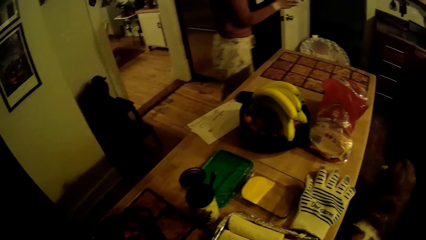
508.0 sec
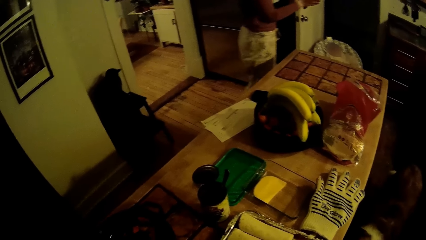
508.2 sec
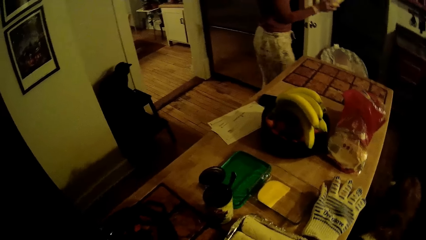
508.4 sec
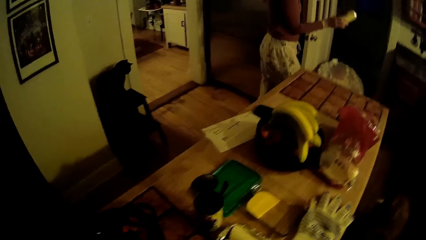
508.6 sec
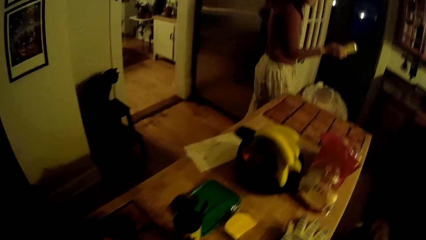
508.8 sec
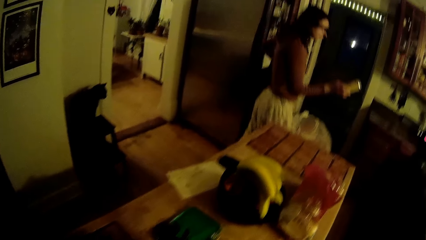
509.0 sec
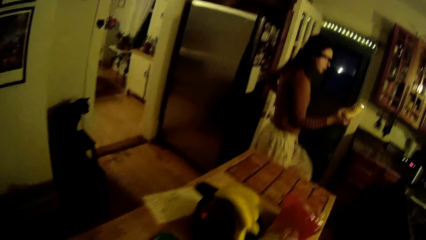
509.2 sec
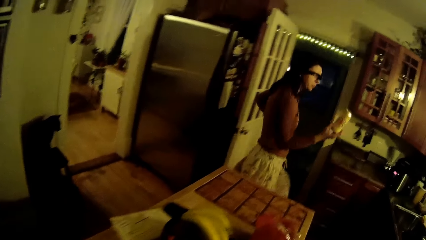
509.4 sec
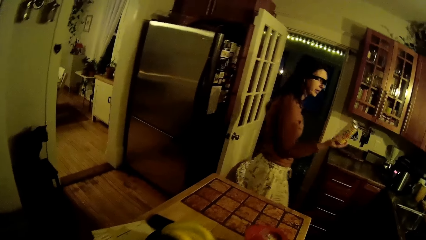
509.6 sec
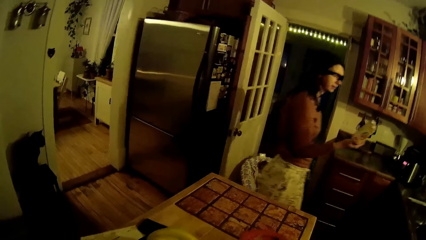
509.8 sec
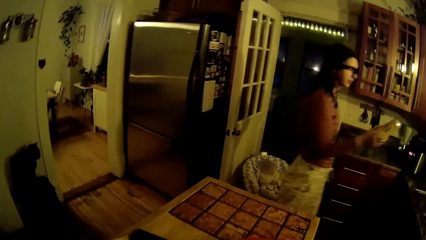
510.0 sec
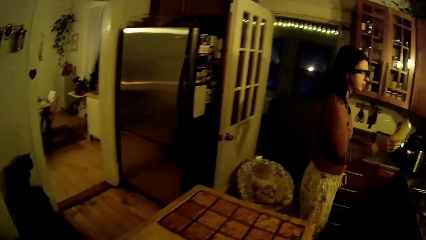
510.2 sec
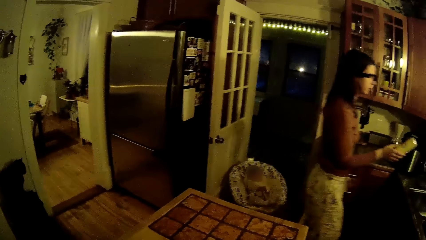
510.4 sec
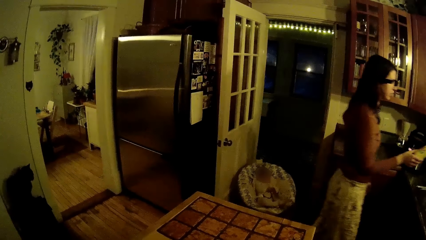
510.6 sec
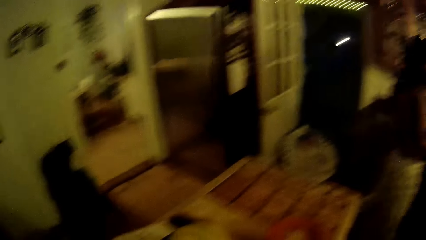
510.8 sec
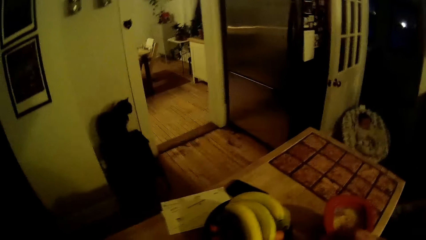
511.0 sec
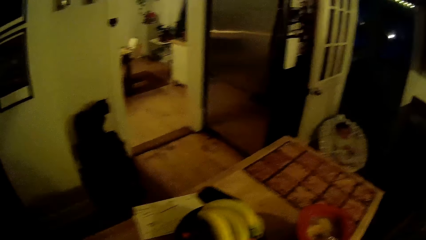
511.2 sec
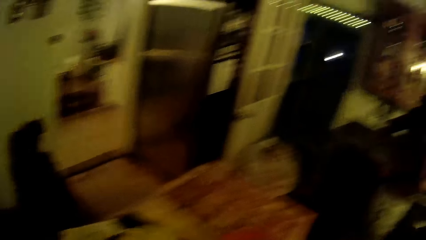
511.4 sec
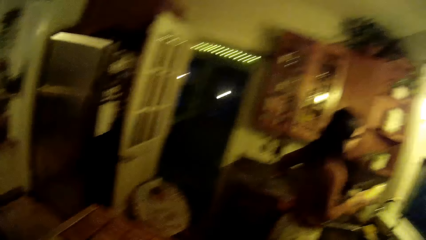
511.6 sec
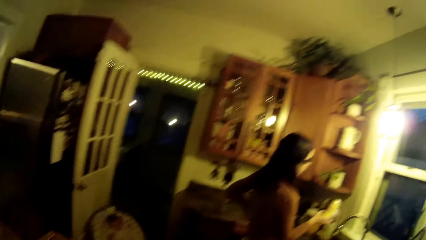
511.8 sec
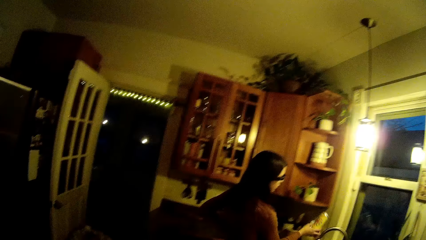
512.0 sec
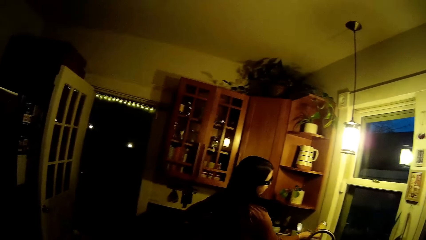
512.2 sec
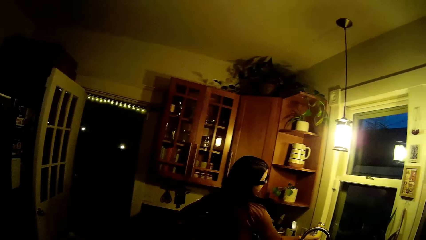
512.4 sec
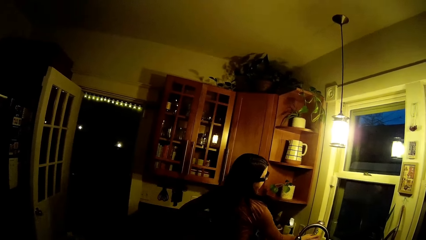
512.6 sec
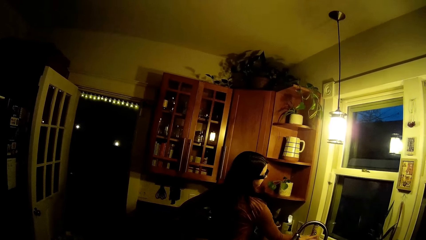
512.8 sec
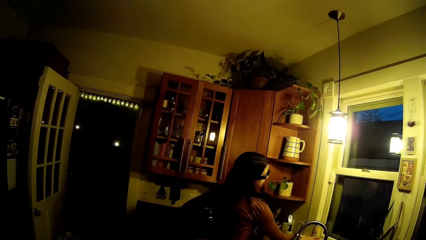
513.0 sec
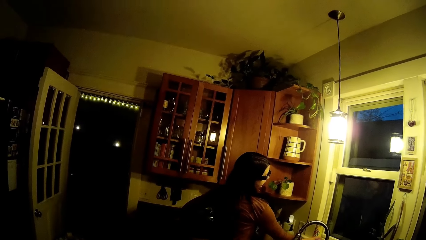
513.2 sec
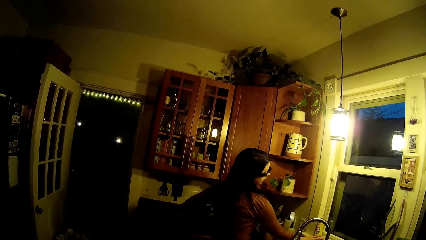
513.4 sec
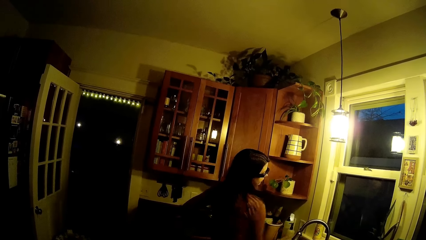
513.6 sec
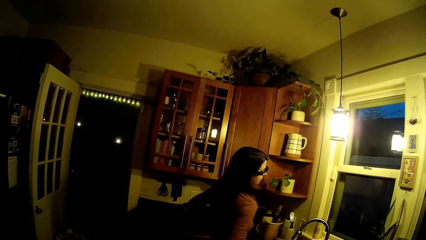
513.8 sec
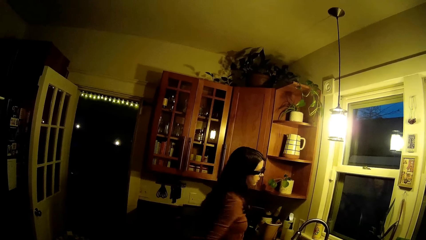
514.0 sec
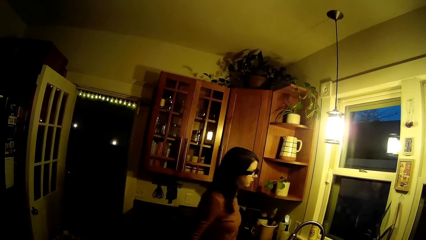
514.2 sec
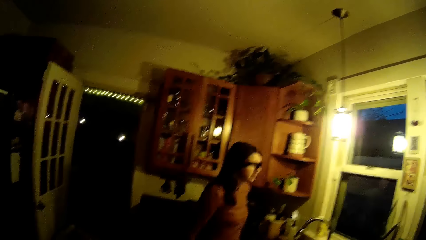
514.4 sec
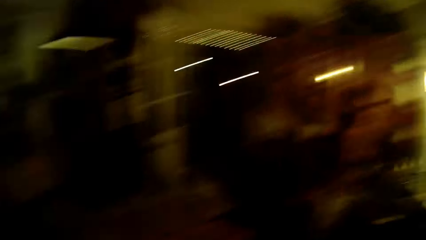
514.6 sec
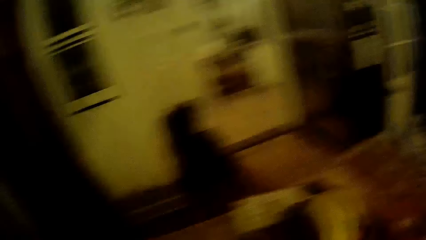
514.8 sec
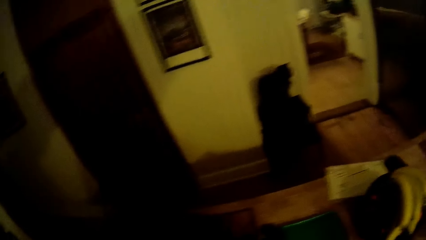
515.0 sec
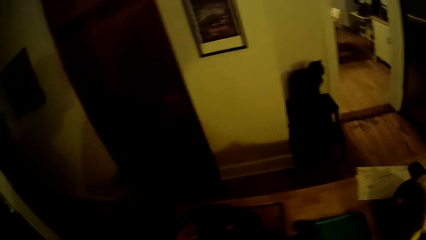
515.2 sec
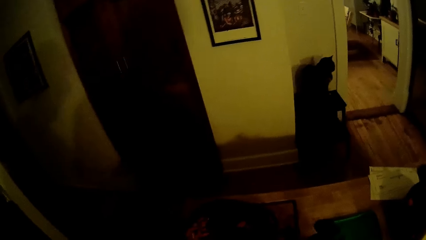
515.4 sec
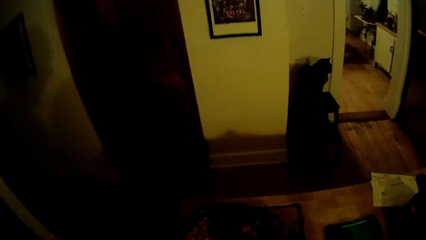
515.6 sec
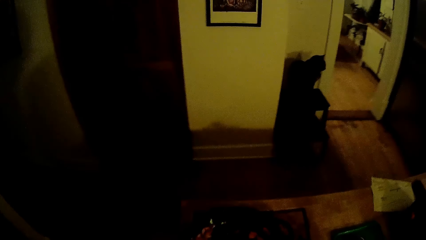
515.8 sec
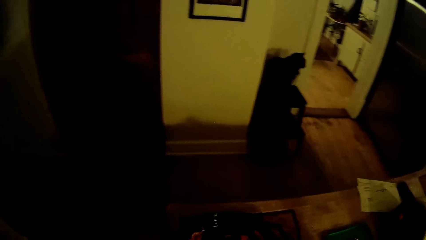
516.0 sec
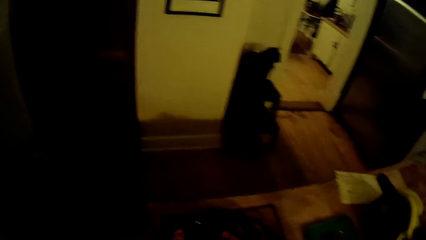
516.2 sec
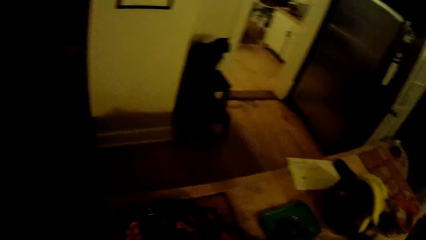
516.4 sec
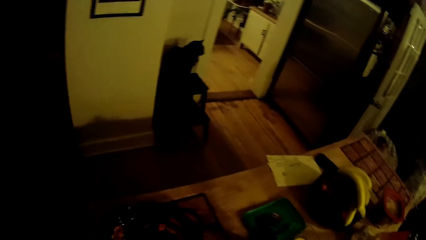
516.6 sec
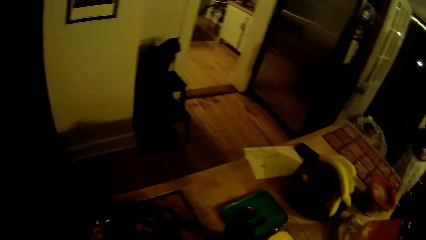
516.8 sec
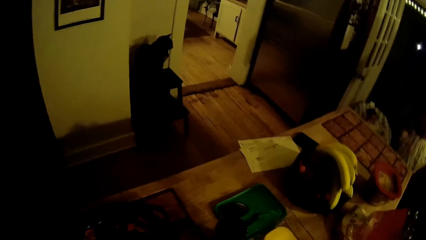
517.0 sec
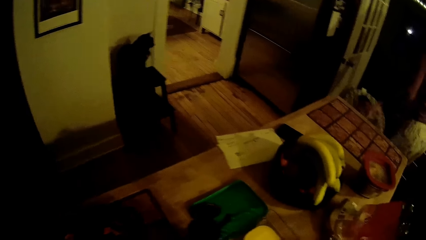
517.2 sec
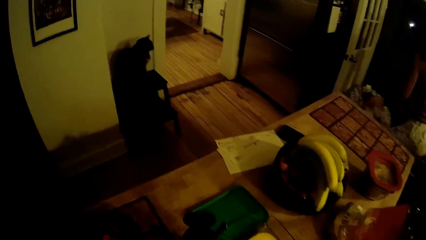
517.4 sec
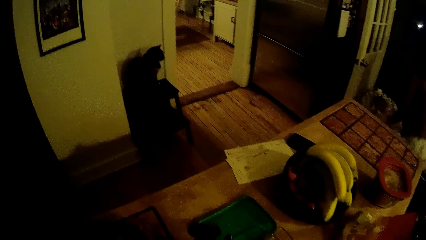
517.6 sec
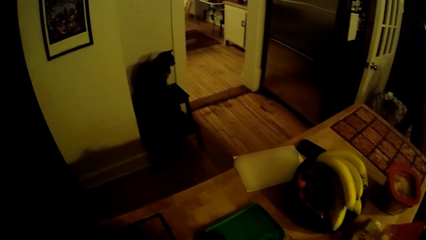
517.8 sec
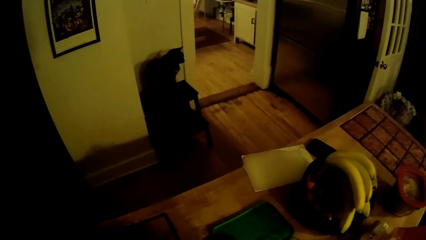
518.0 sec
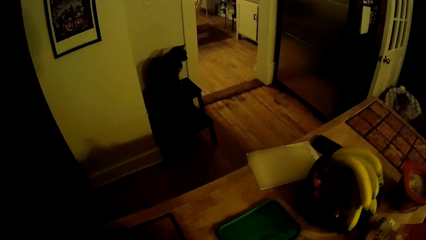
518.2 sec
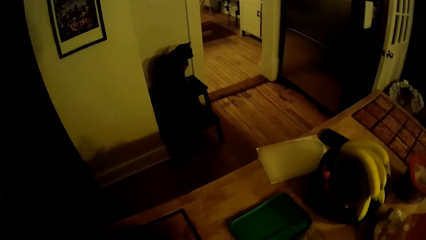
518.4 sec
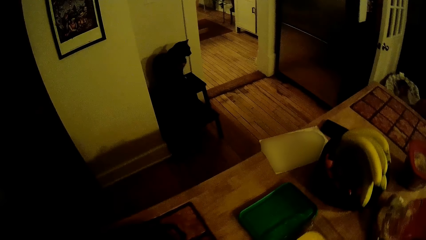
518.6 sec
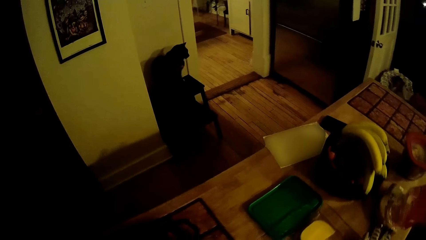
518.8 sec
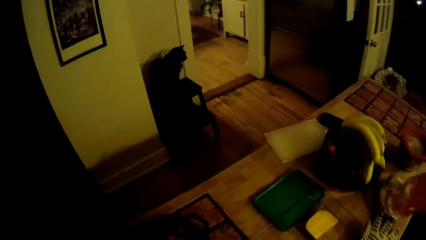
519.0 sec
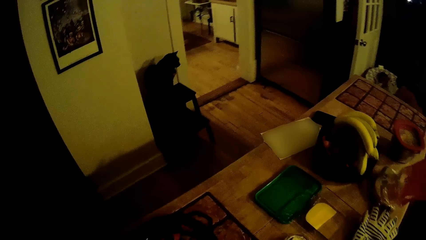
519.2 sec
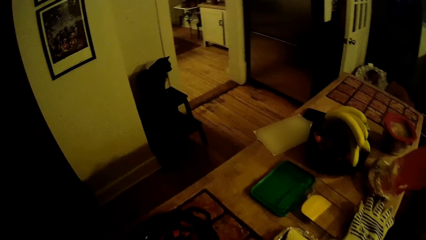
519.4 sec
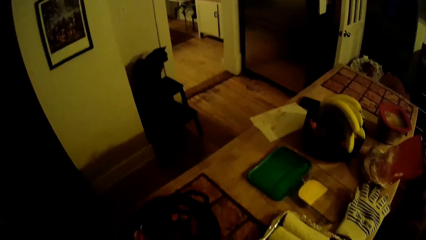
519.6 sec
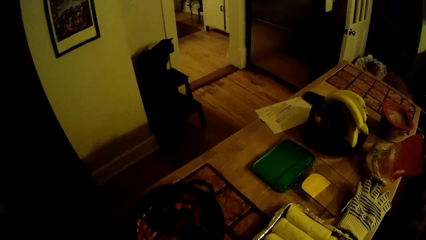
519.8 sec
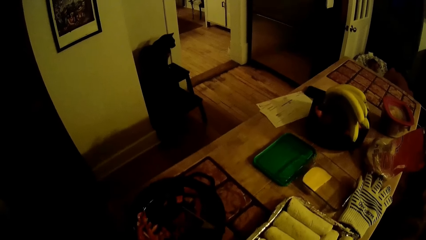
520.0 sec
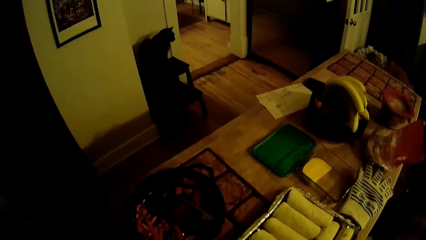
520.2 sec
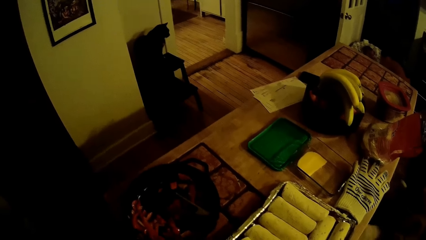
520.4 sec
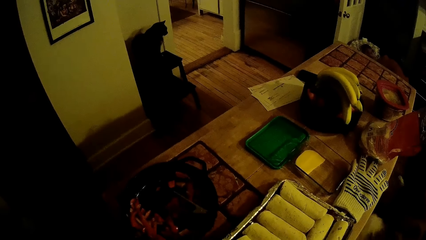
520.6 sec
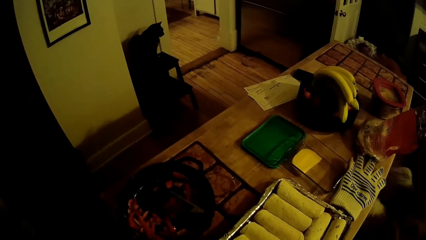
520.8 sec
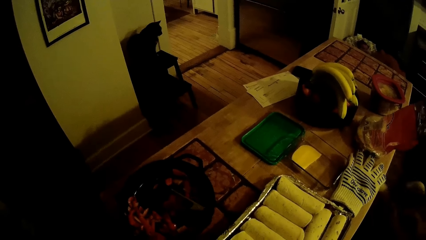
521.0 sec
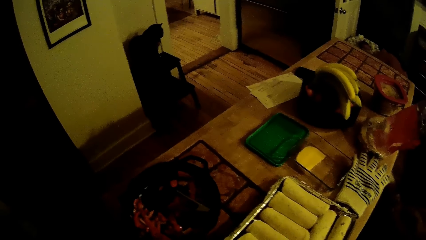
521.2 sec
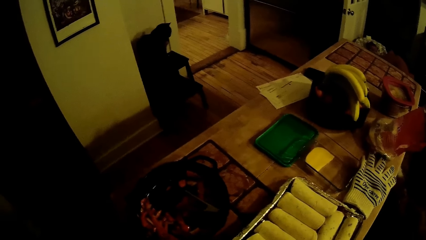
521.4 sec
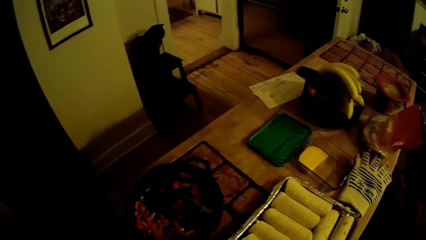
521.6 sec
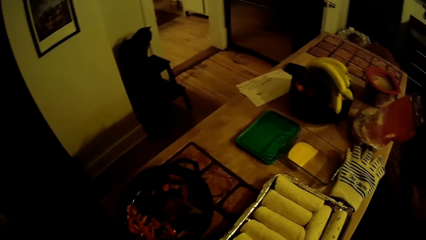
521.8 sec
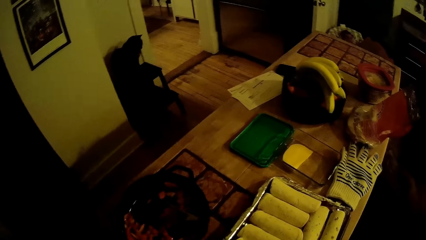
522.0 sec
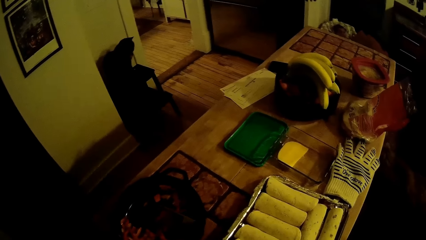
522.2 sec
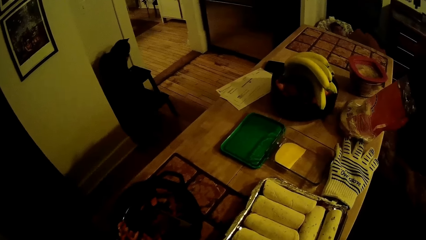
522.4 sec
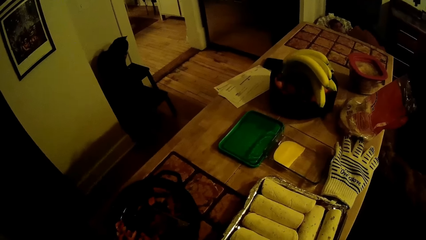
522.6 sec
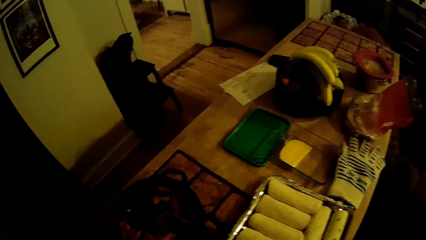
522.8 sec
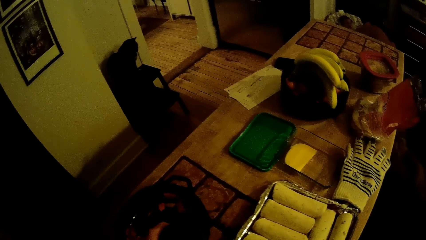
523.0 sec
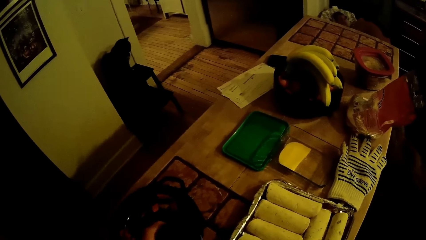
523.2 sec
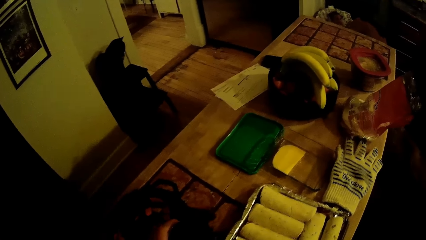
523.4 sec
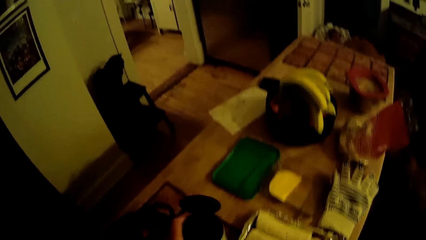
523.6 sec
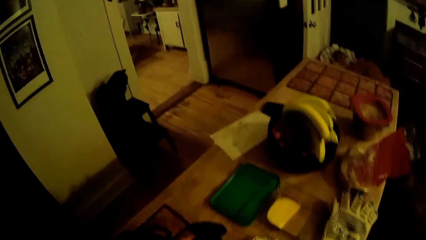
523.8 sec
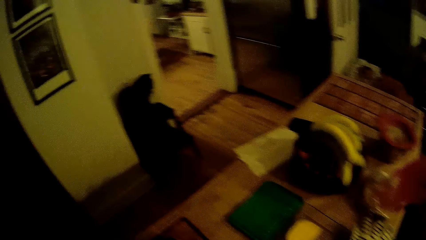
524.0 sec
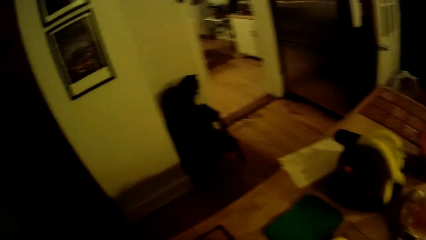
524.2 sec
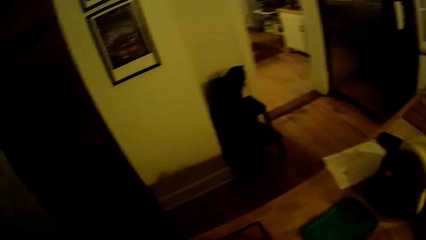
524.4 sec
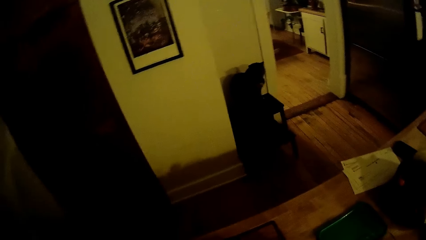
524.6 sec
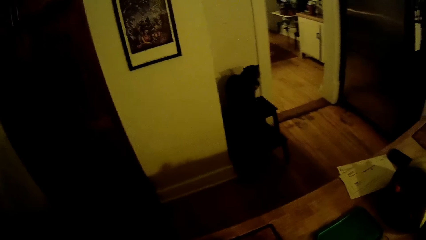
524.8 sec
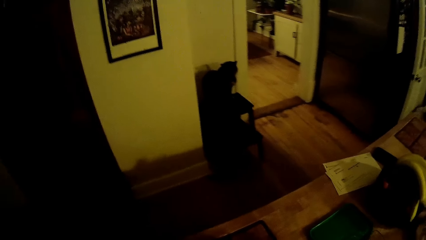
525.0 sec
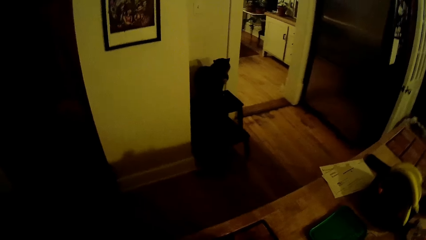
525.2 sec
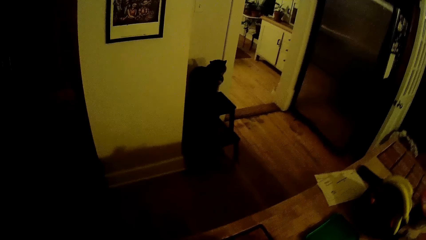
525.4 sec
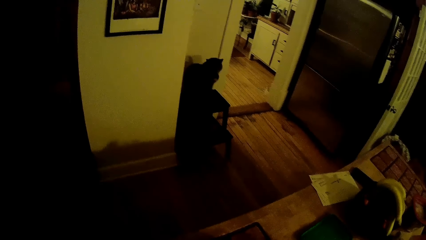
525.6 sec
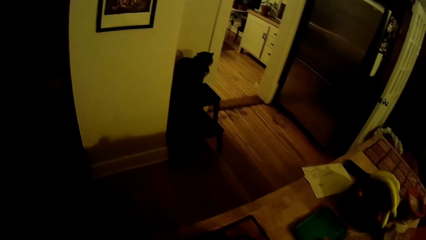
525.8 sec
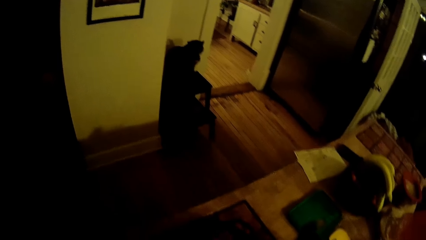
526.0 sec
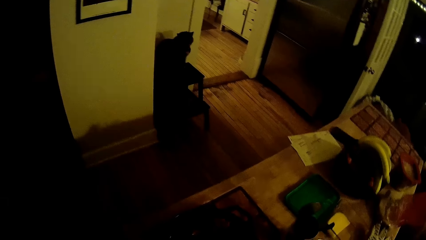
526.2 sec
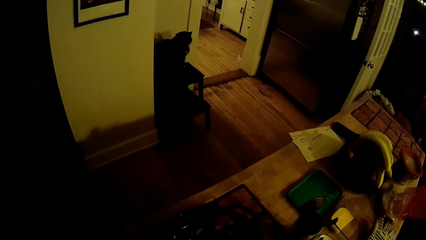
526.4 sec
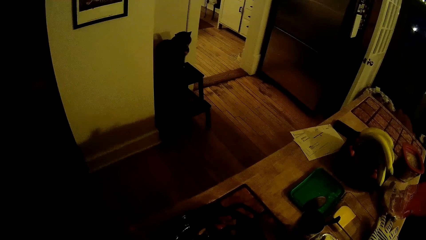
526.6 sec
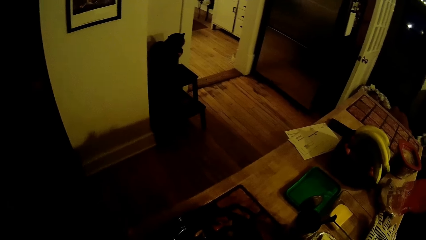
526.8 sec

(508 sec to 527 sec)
The woman holds the can drink with her right hand. The woman drops the can drink by the window with her right hand. The camera wearer picks up the tin on the table with his left hand. He drops the can on the table with his left hand.
